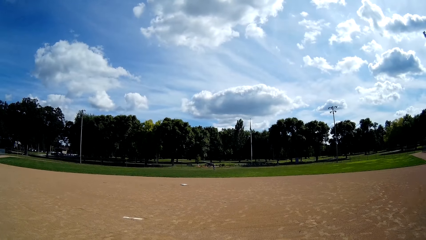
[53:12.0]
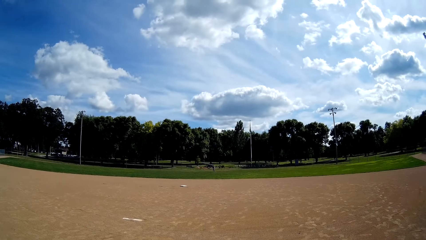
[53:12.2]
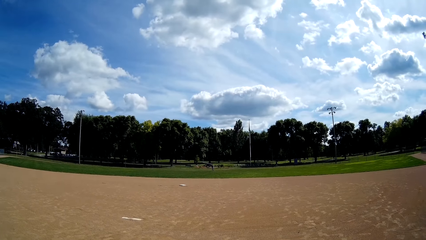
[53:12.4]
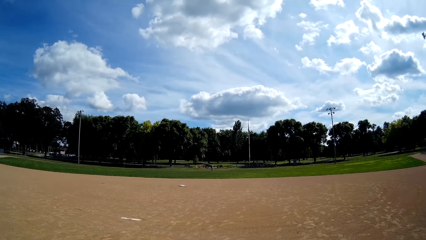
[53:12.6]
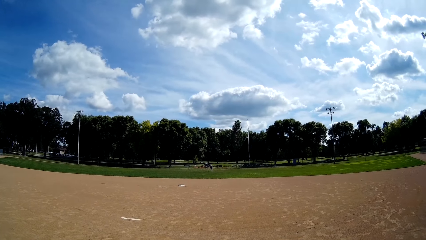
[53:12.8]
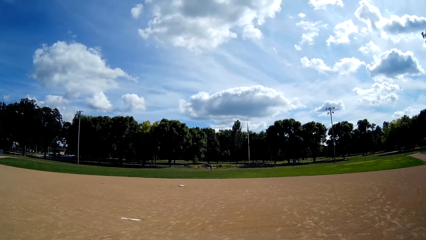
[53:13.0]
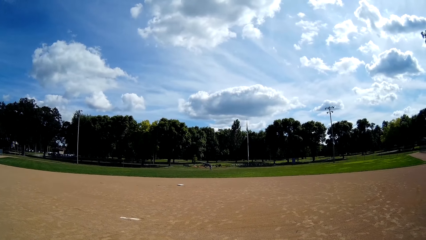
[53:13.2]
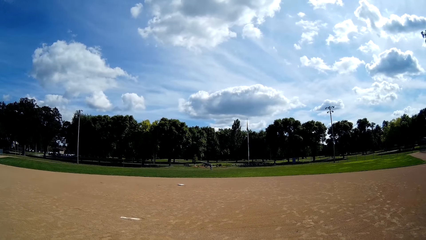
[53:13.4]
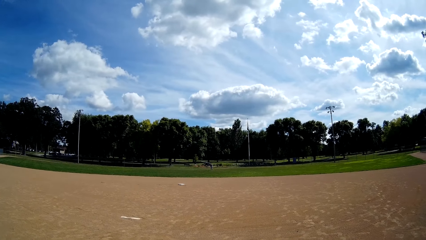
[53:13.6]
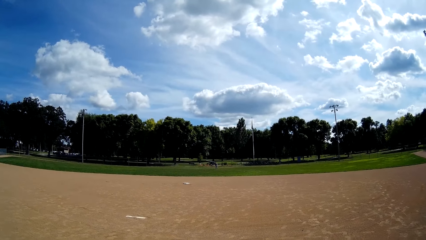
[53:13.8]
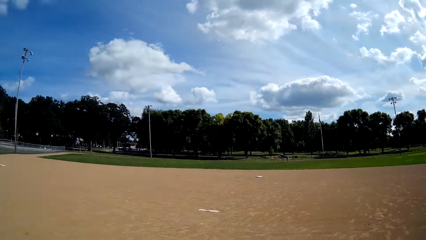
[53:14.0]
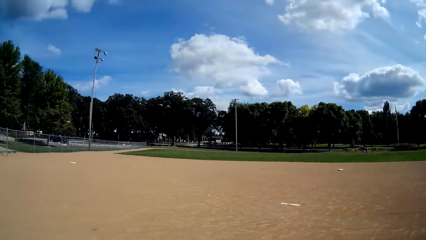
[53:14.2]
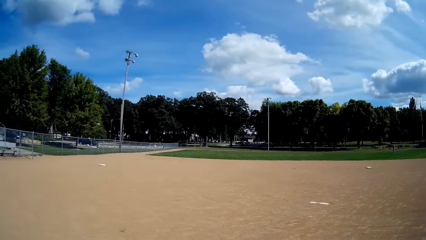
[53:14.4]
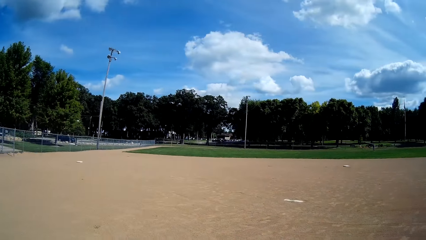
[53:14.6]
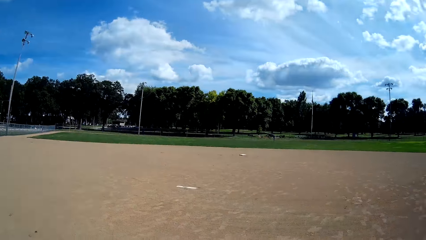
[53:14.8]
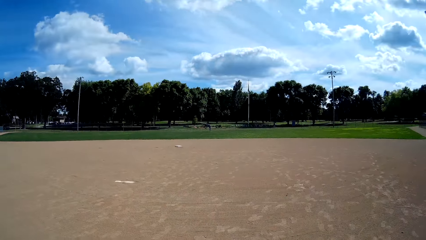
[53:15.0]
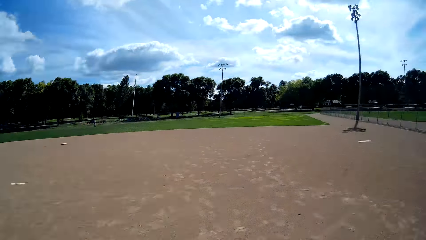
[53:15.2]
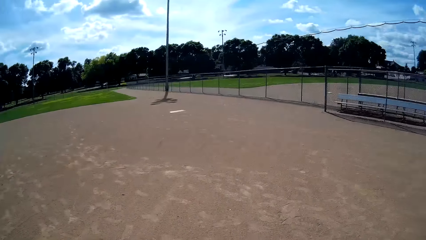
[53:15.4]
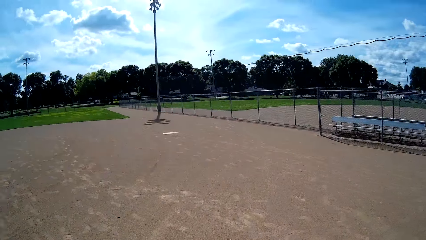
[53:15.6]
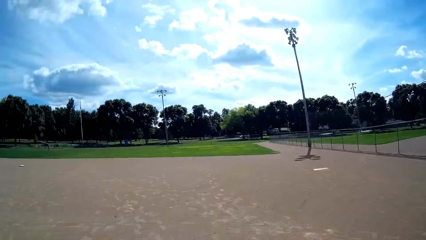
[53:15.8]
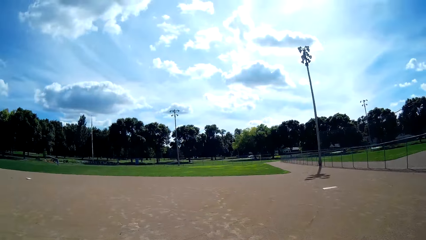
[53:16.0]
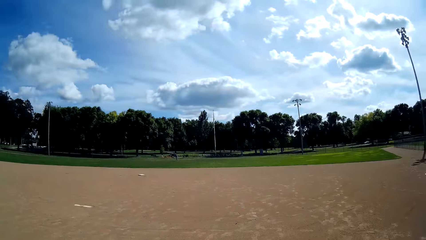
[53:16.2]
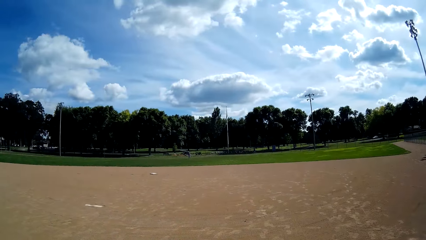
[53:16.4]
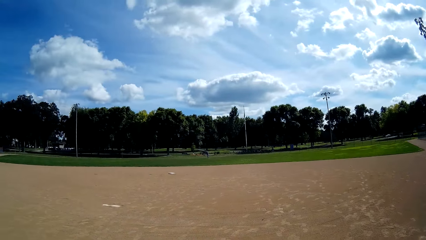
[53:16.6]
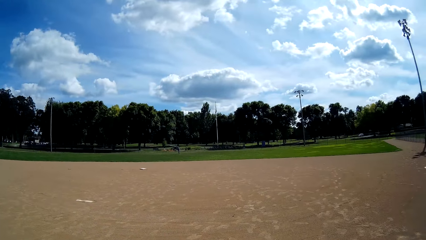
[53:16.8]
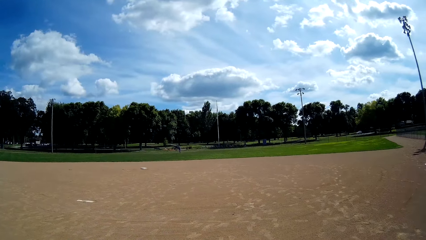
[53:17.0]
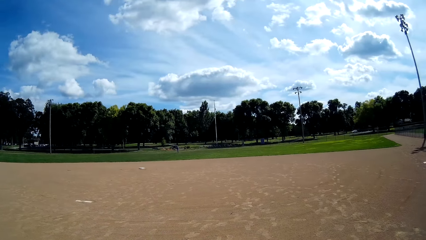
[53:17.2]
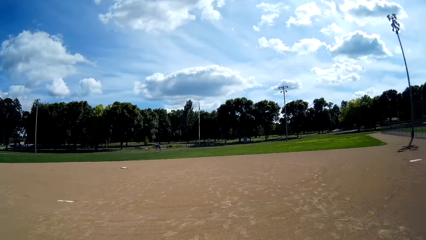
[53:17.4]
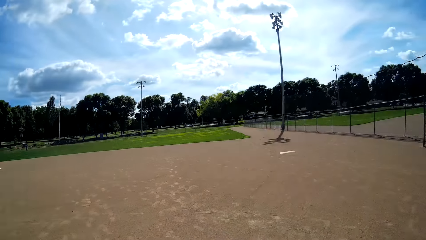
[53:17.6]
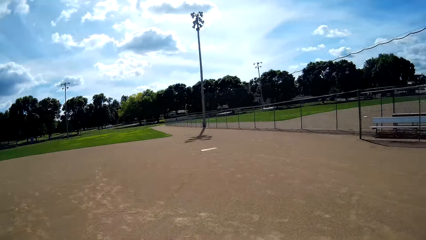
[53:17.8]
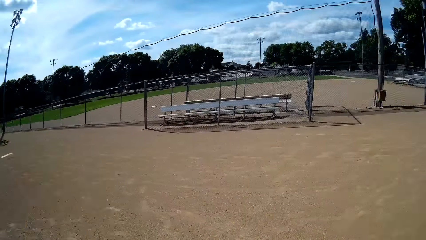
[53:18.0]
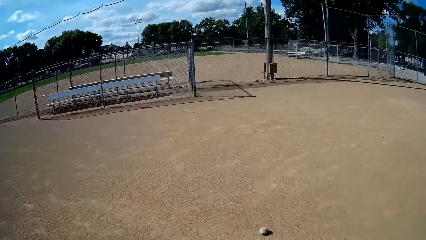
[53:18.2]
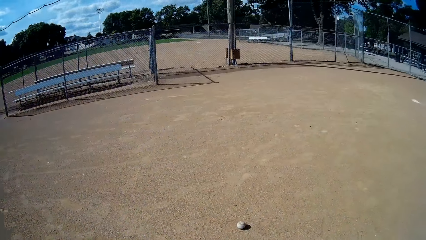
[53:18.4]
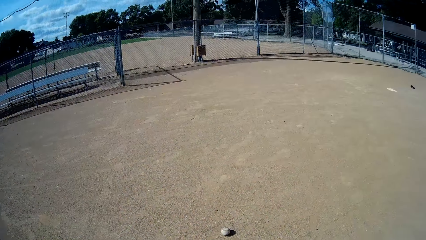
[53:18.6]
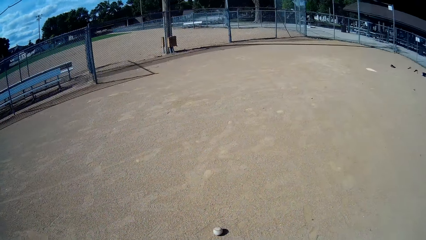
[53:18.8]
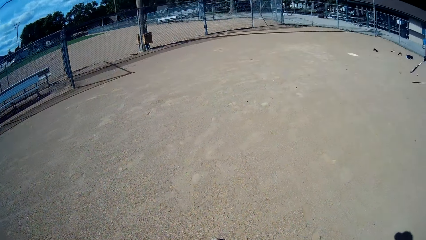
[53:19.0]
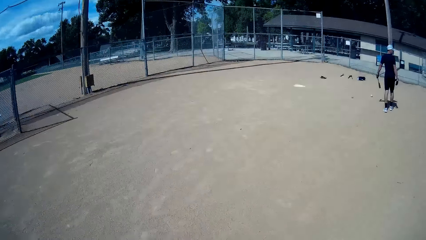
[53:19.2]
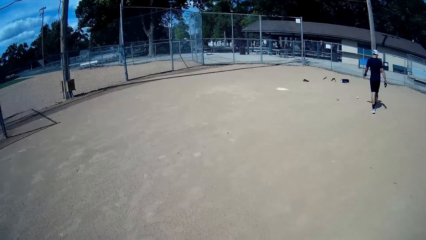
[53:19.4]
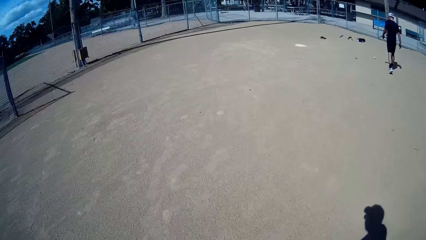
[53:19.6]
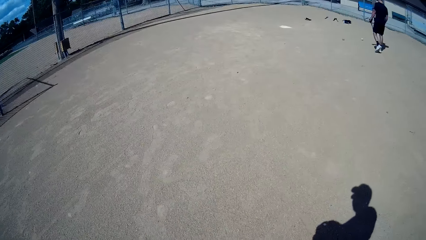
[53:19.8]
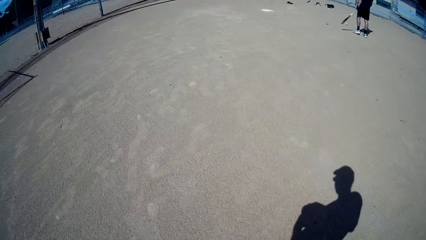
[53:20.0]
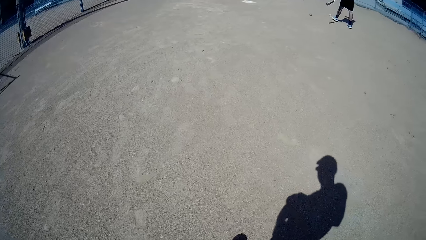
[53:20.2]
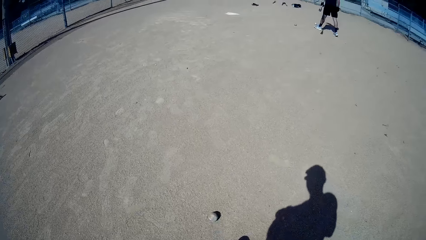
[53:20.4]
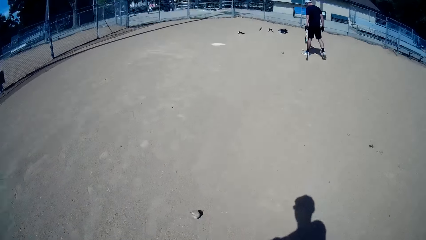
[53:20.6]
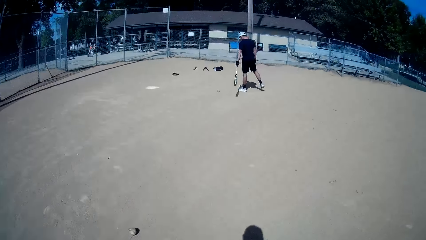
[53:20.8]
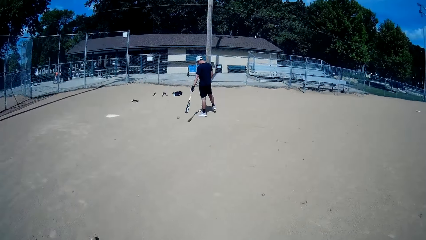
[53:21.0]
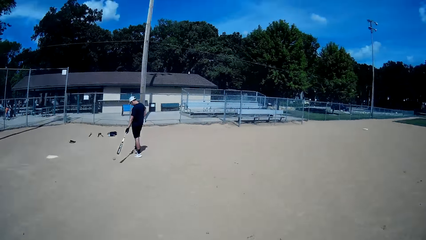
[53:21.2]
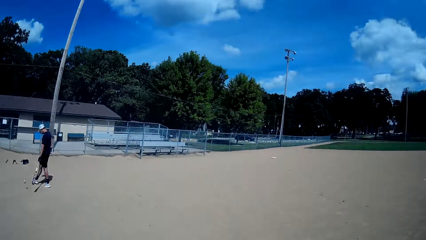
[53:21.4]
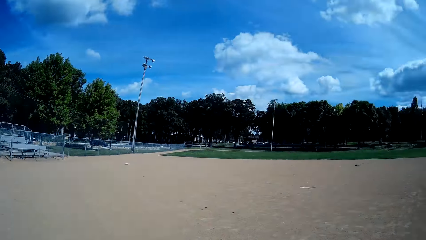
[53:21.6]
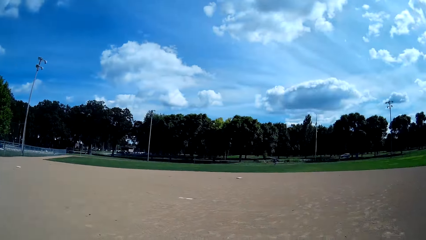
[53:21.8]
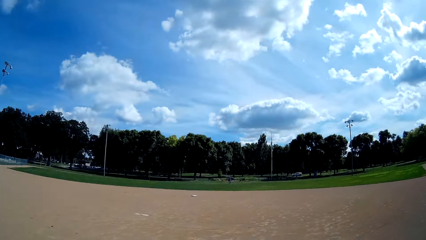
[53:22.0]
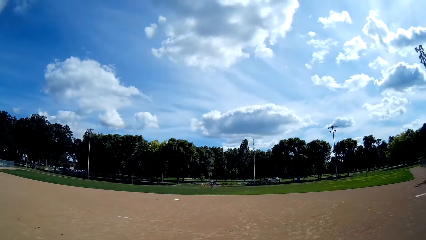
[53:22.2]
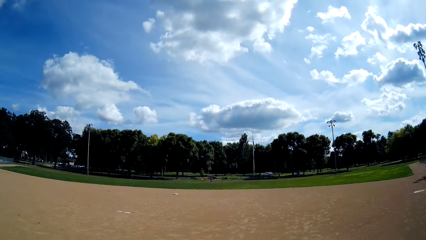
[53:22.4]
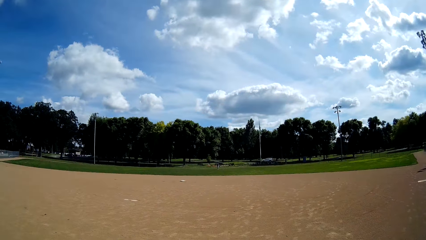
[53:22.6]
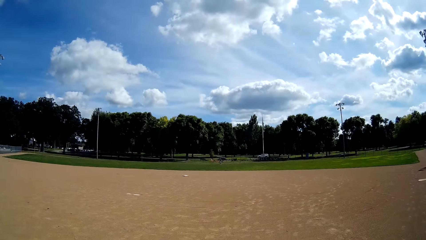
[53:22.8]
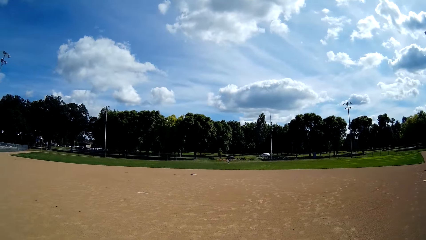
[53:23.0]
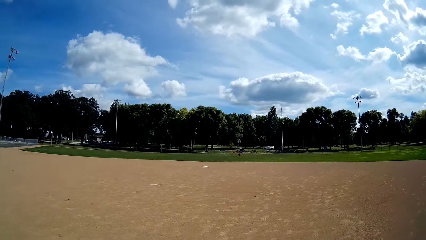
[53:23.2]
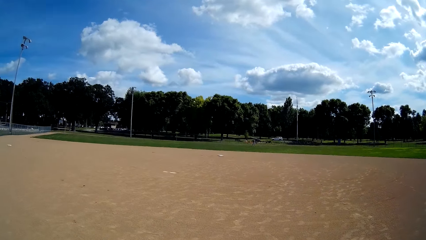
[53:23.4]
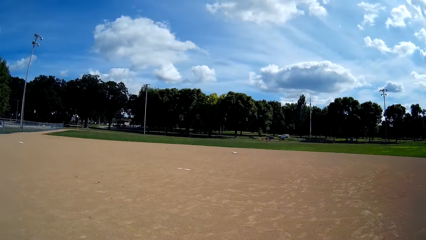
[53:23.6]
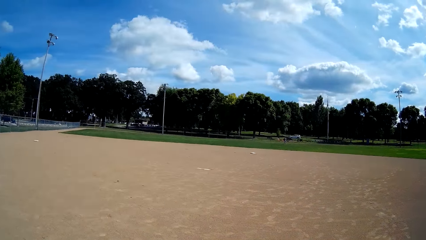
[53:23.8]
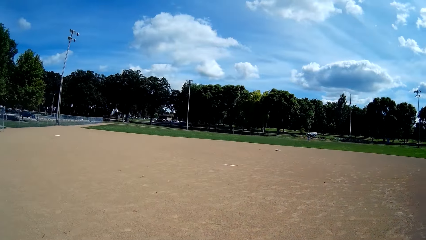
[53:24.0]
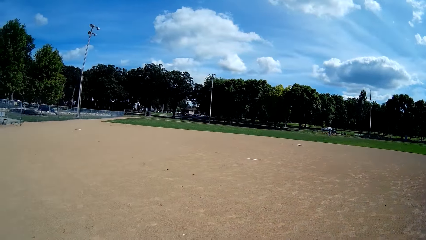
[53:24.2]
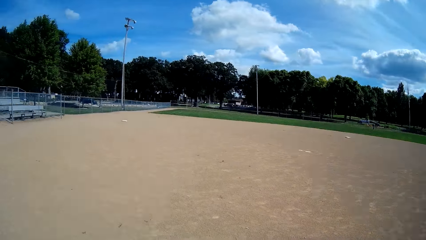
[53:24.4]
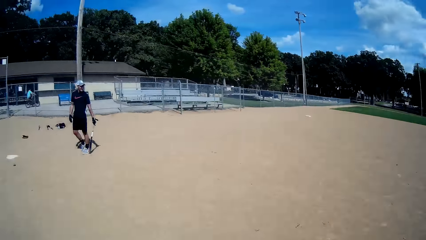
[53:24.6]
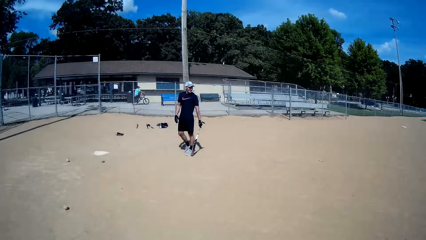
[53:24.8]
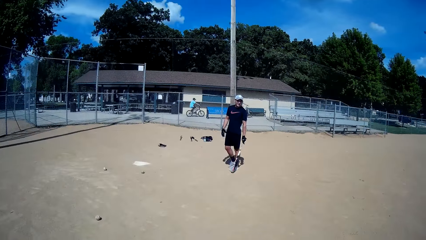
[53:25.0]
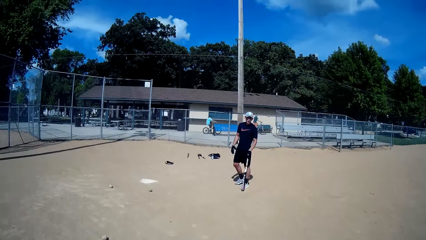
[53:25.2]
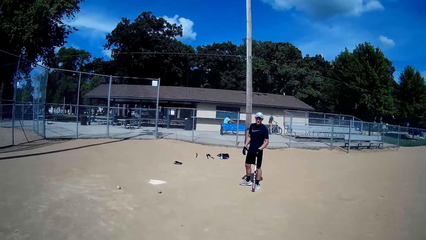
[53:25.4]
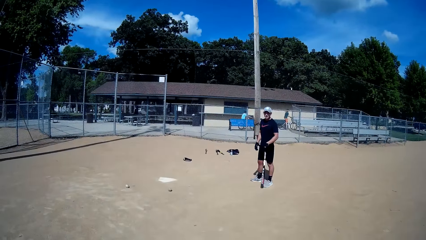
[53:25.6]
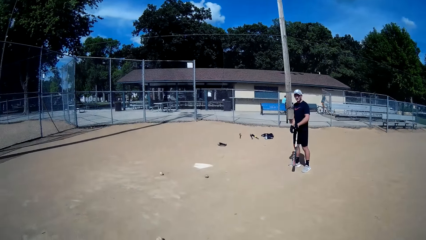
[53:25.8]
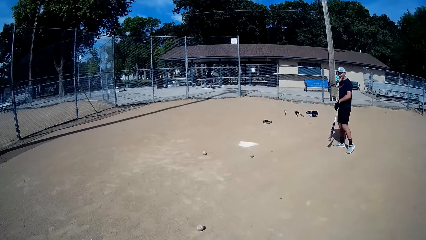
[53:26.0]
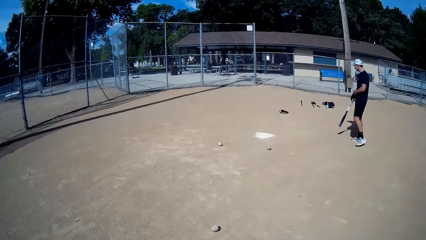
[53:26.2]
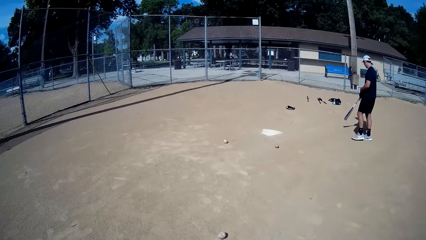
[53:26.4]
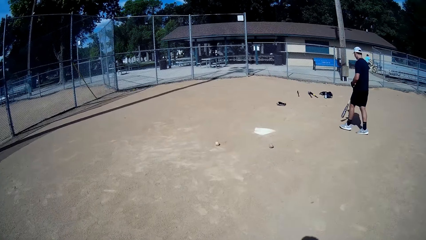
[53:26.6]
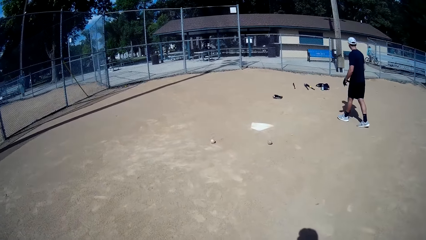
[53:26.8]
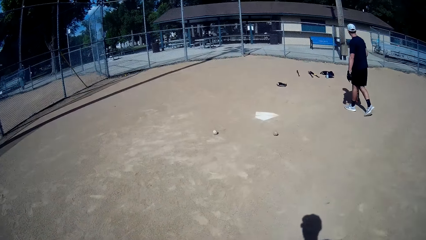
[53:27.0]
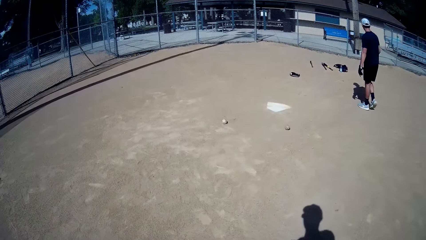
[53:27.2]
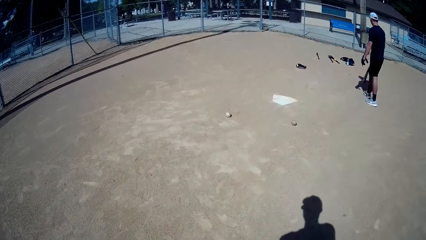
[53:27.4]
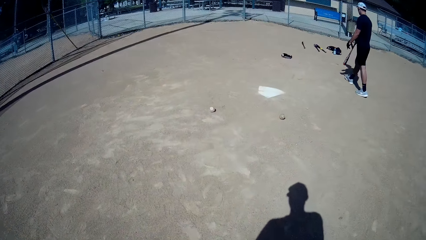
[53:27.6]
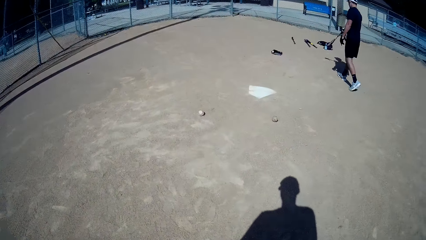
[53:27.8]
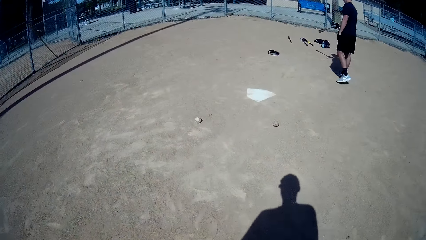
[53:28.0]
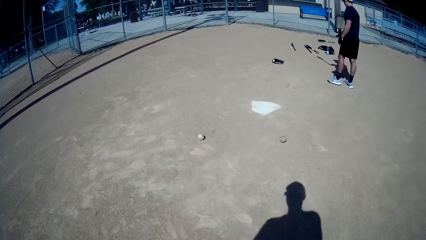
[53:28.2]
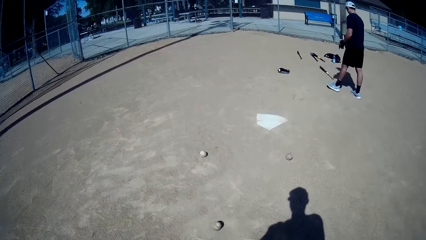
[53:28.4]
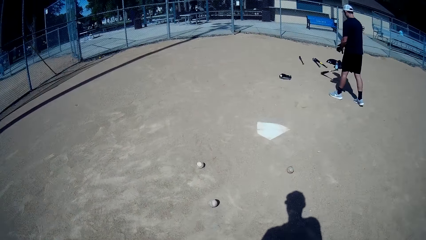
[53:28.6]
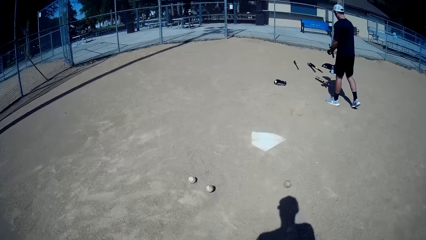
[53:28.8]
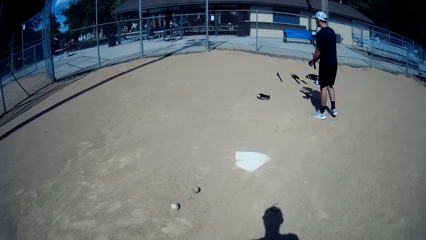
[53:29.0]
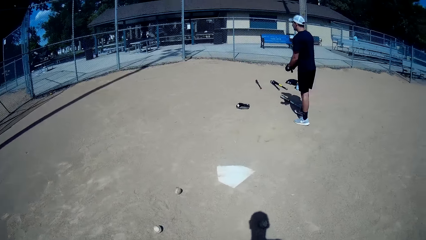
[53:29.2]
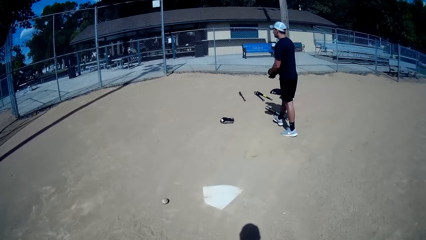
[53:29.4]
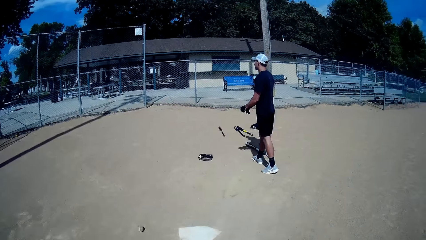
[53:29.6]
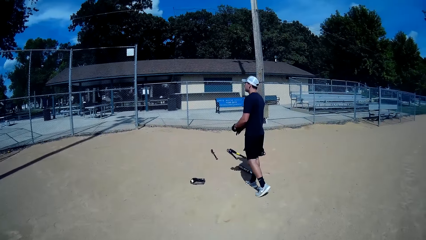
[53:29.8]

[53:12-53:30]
A man replies to the camera wearer. The camera wearer kicks the ball with his leg. He asks a question. Another man replies. A man drops the baseball bat on the ground. The camera wearer puts down the golf stick and kicks the ball with his leg.
